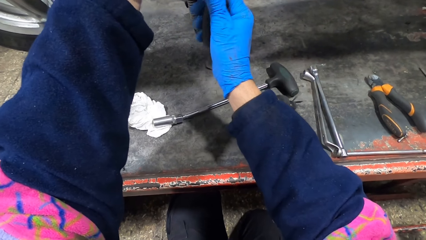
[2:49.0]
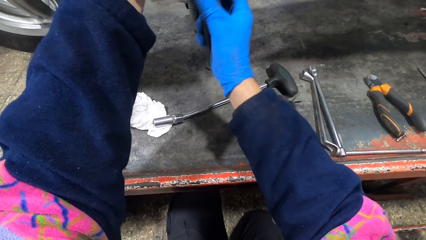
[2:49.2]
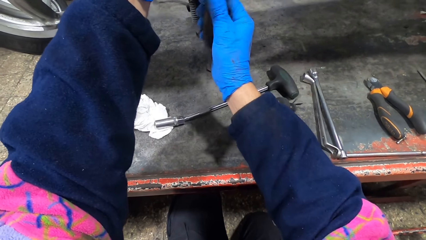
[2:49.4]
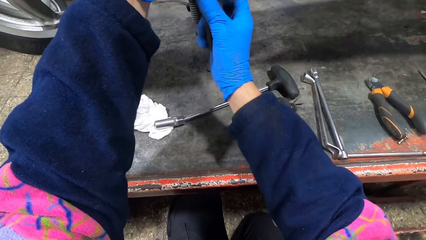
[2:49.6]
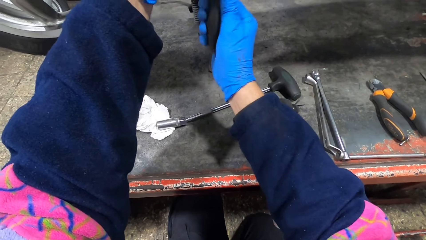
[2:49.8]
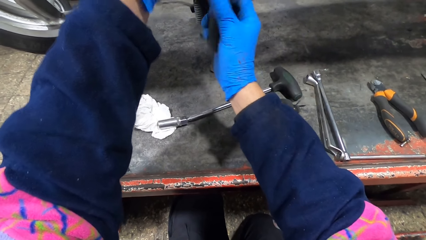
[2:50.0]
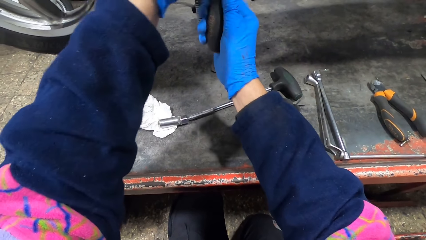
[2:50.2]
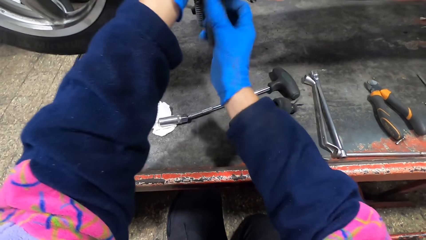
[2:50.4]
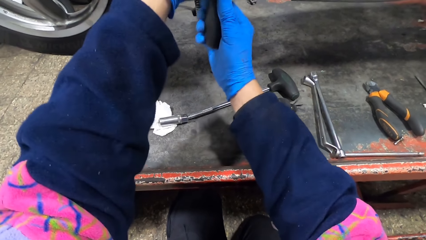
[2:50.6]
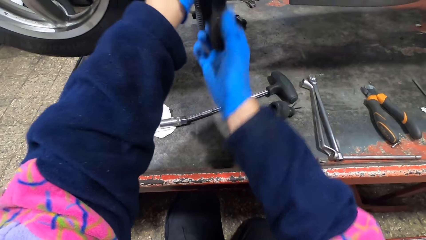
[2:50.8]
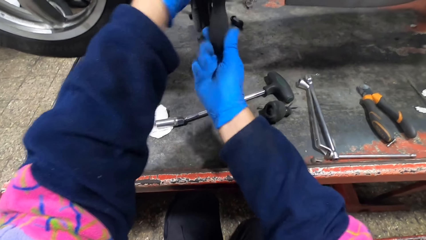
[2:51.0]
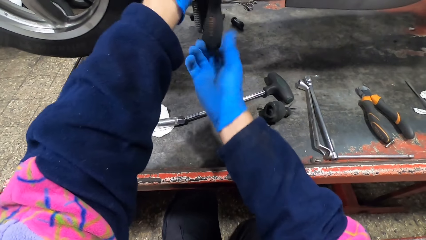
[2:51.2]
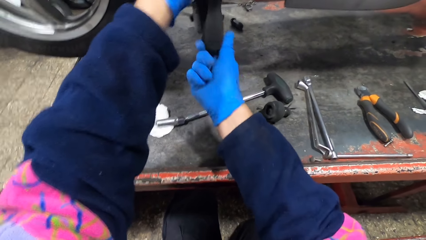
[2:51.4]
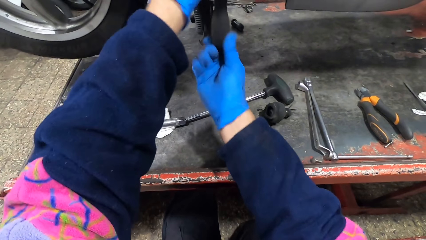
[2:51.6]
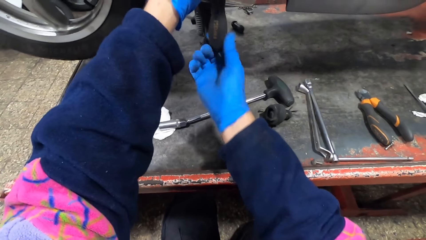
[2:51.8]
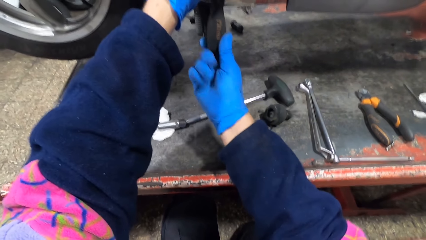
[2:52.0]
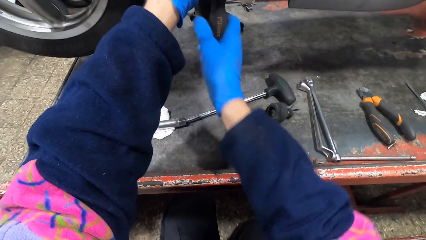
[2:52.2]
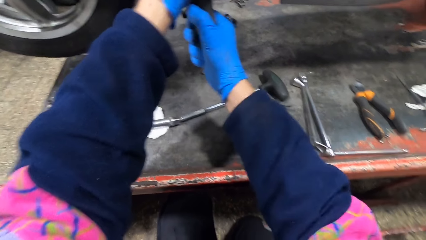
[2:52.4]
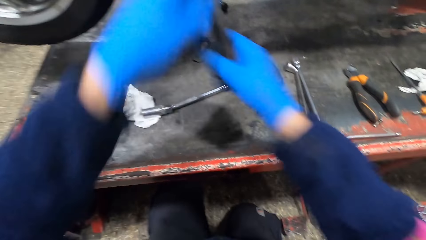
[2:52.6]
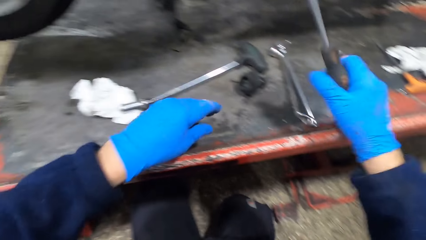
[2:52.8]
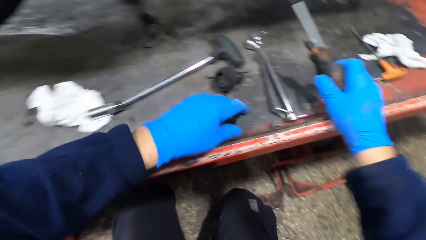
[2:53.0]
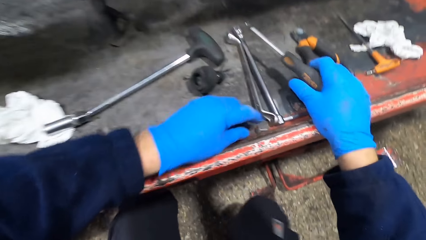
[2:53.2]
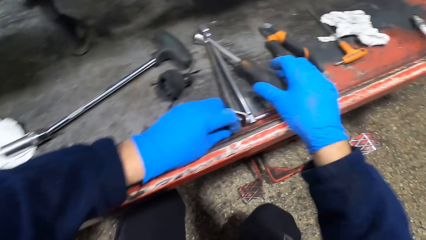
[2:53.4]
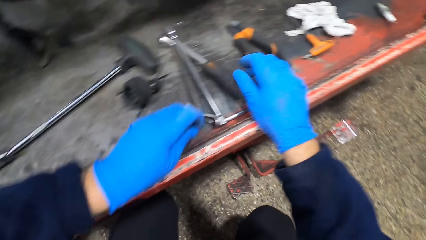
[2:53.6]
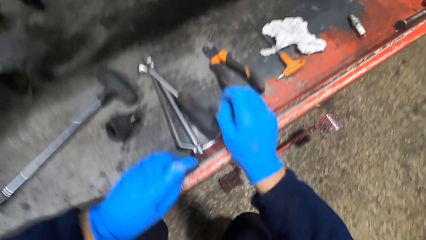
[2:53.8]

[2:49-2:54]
The camera wearer takes a screw. They drop the screwdriver.

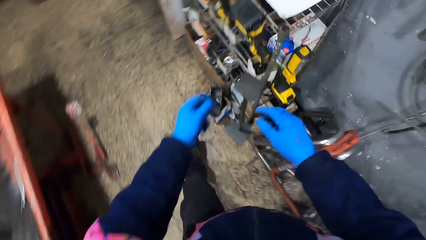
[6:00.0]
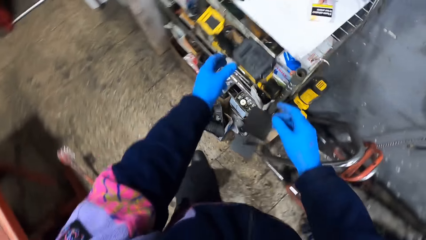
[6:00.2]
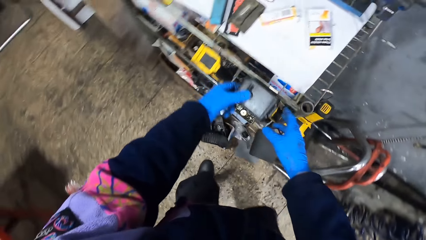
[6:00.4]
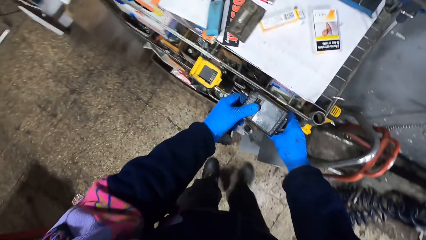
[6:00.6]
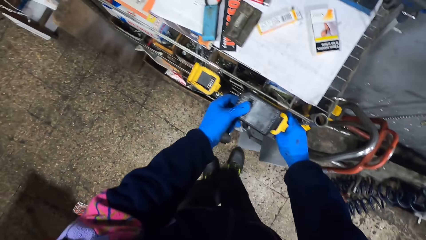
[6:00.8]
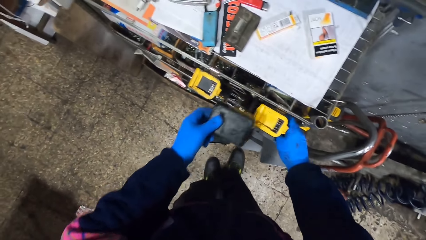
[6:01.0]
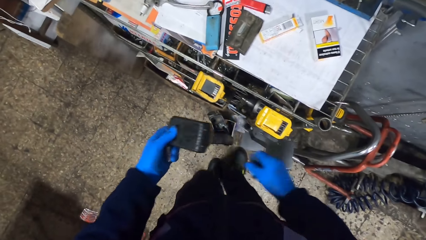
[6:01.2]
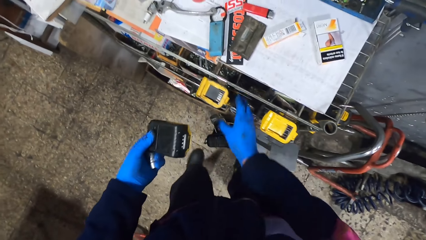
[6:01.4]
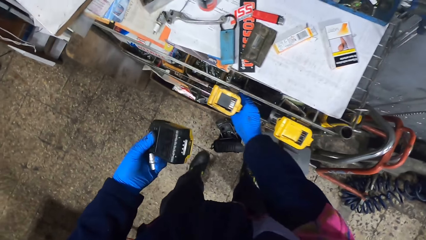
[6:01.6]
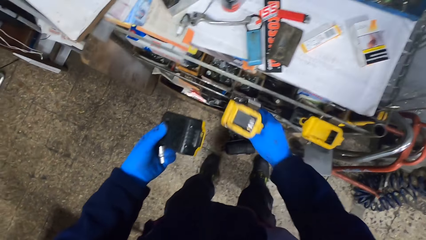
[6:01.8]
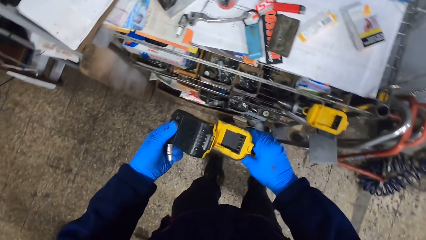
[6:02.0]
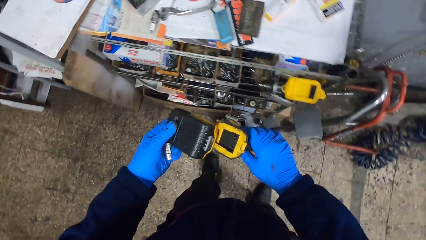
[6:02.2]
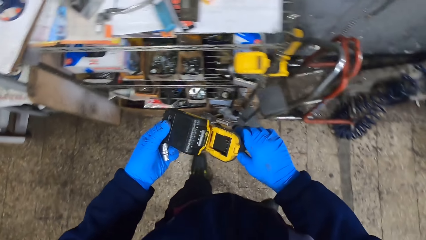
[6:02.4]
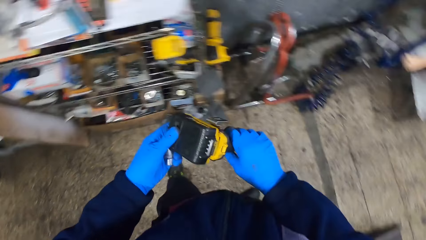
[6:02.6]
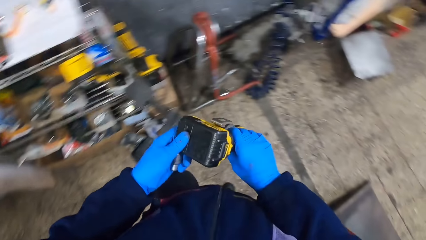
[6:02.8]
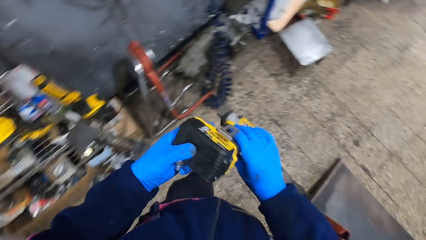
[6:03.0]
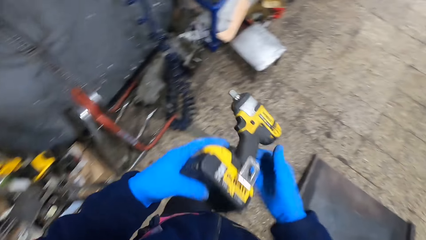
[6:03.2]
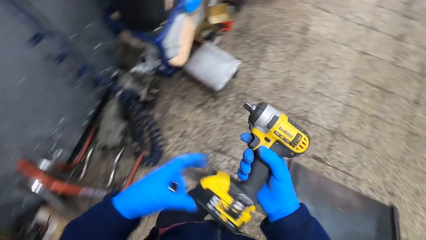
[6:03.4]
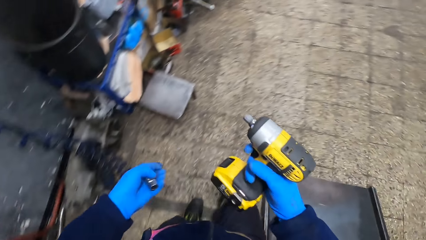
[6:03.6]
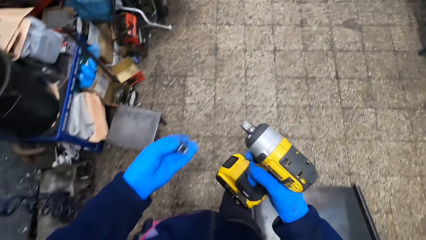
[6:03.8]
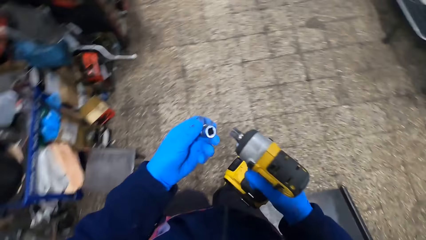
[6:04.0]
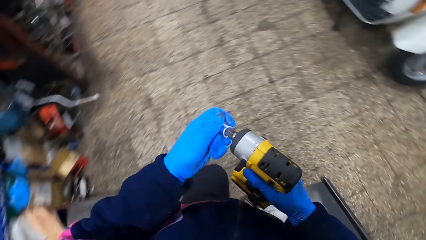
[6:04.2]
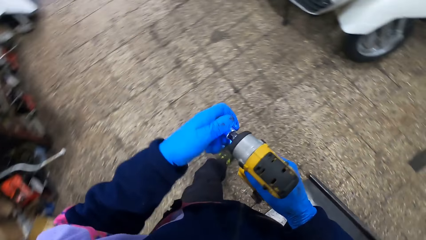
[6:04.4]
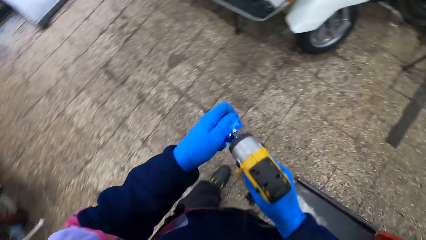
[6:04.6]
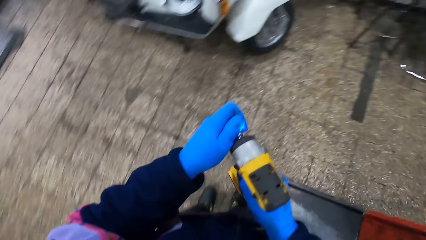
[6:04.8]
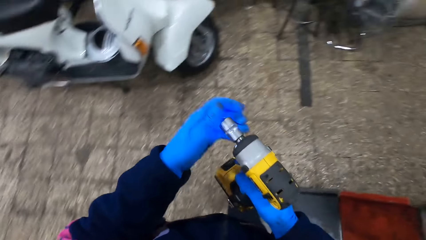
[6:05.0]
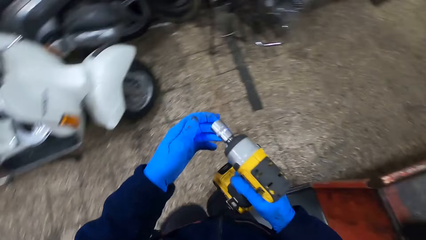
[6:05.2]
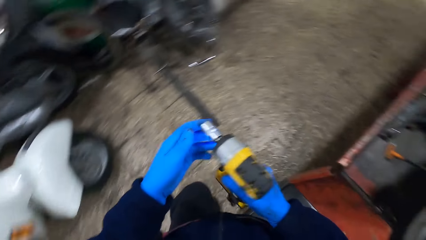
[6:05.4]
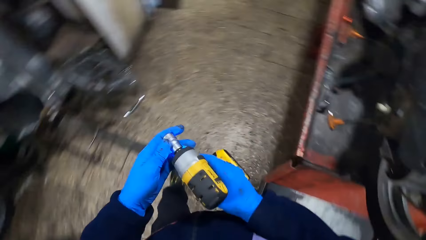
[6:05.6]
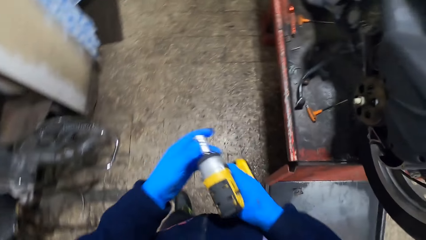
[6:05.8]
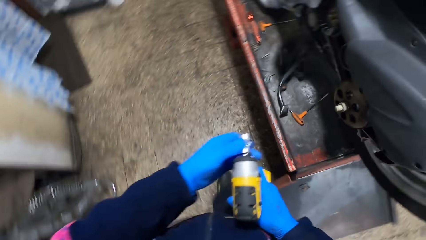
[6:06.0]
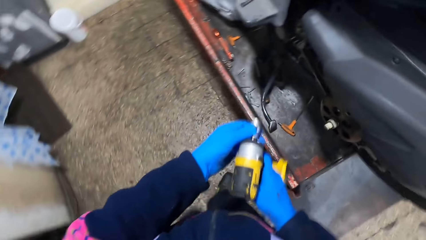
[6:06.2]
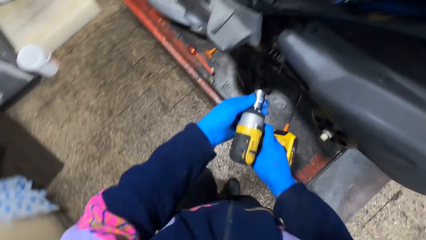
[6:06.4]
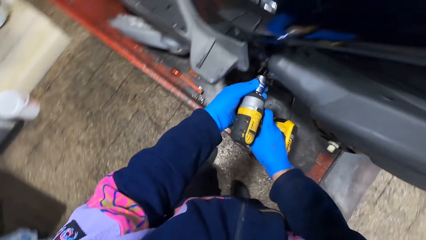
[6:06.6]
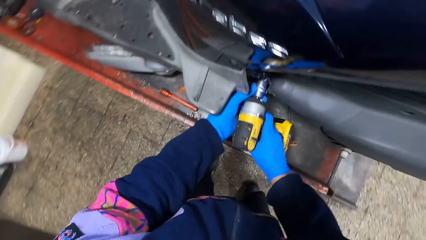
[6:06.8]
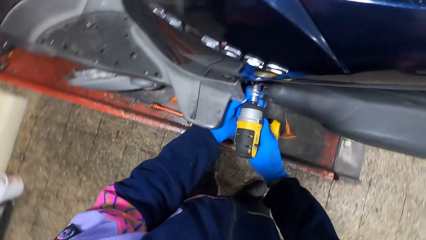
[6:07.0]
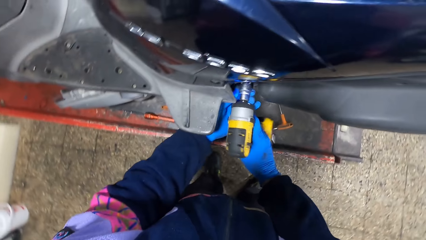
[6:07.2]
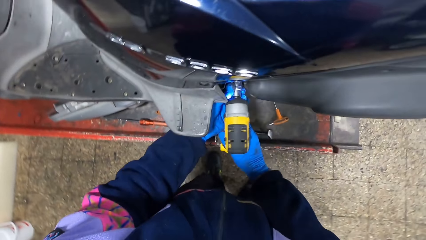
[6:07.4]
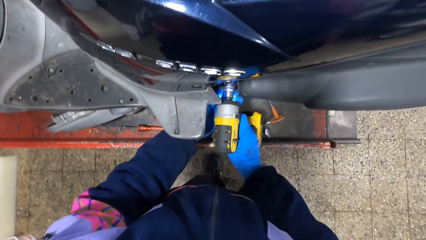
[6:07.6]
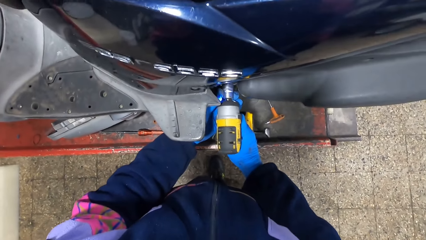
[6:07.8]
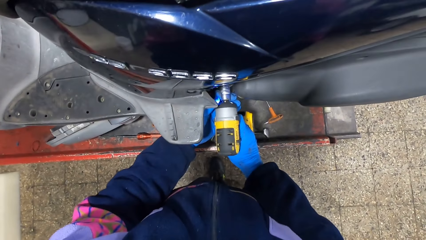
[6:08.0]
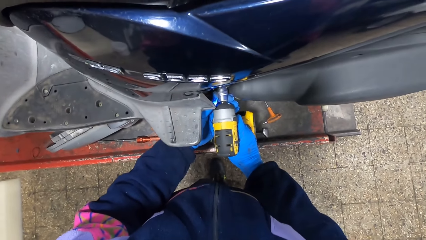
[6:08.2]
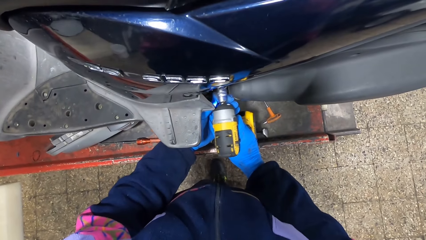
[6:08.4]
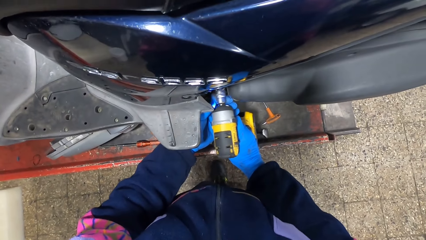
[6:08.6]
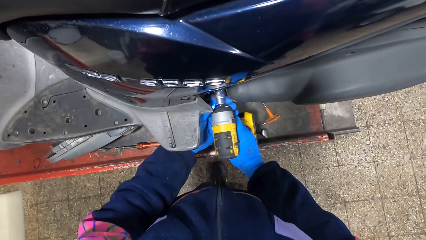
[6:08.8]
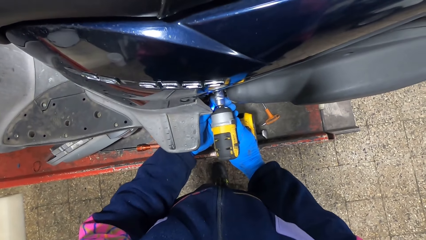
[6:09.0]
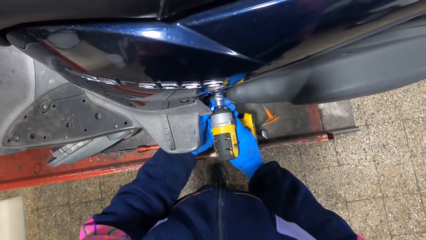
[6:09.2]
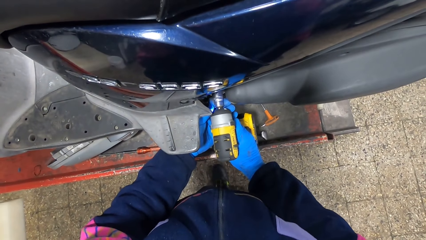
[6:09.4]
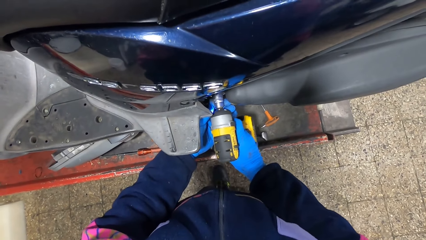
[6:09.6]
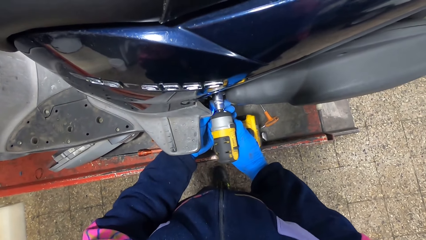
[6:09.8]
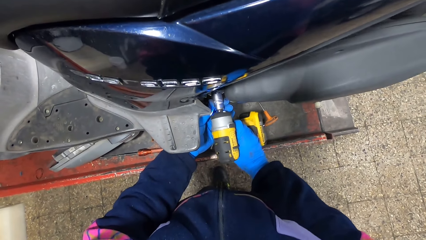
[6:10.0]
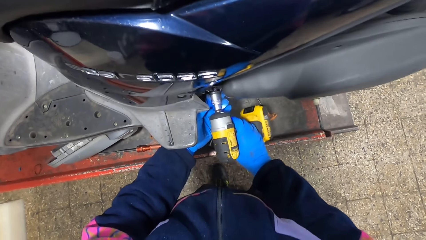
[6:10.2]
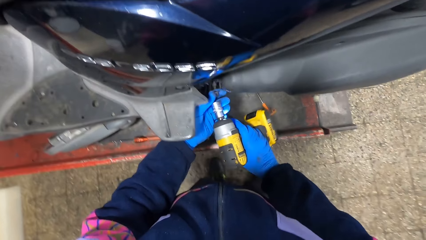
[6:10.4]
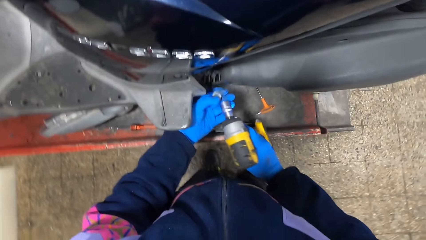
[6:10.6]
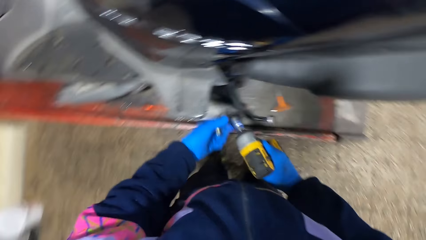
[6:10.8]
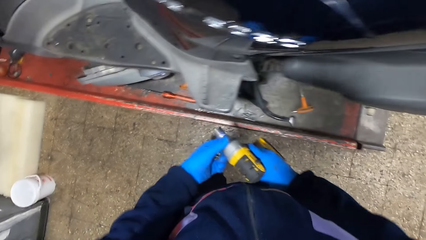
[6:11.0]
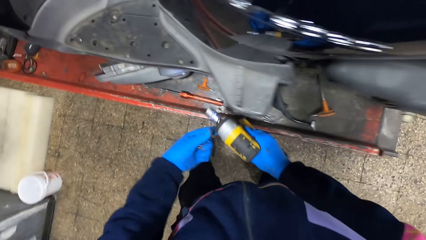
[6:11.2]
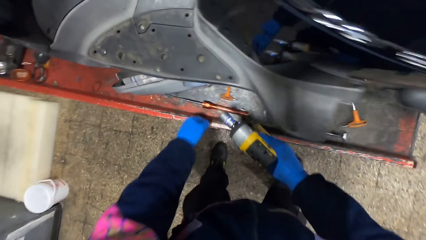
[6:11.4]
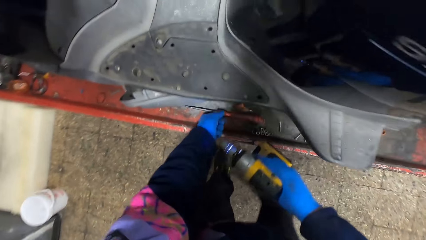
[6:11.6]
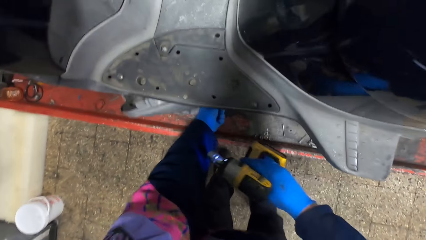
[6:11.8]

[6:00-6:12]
The camera wearer removes a battery from a hand cordless drill with his hands. He picks up a cordless torque wrench or impact drill with his right hand. He attaches the battery to the cordless torque wrench. He walks around the workshop. He adjusts the cordless torque wrench in his hands. He fixes the socket drive on the cordless torque wrench with his left hand. He opens a nut from the scooter with the impact drill. He puts the cordless torque wrench on a bolt in the engine of the machine with his hands. He operates the cordless torque wrench with his right hand. He takes the nut. He holds the bolt with his left hand.
